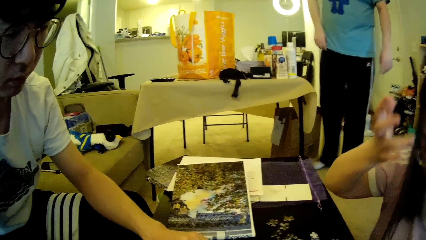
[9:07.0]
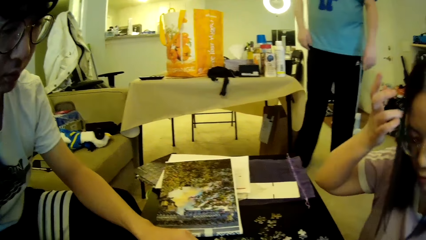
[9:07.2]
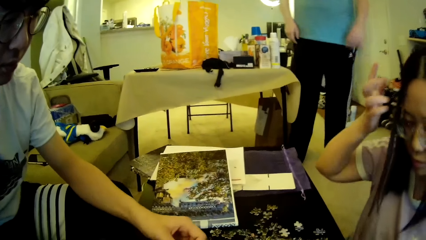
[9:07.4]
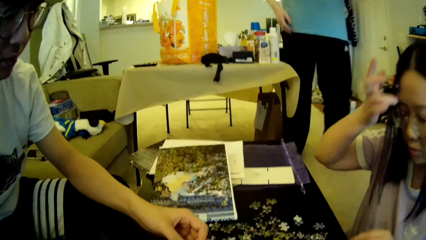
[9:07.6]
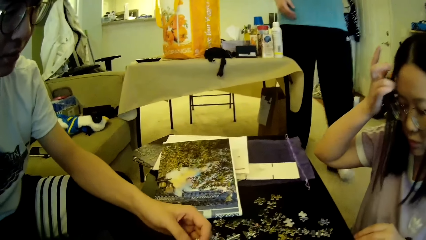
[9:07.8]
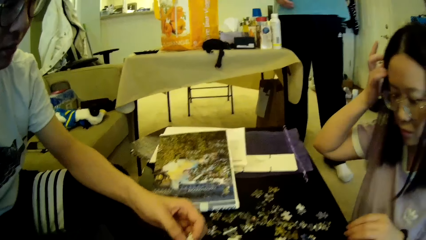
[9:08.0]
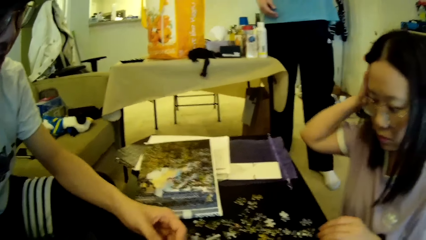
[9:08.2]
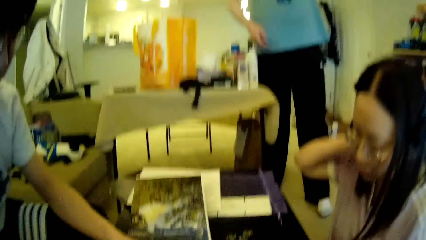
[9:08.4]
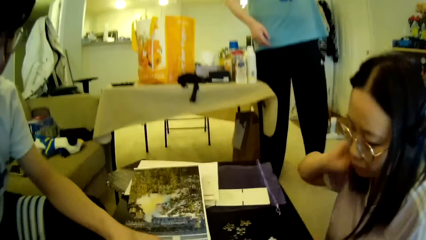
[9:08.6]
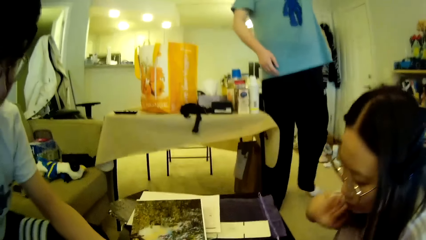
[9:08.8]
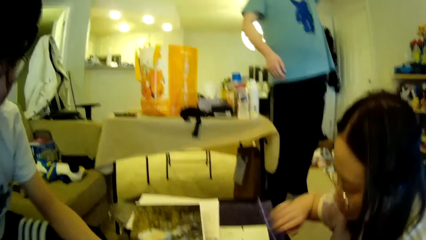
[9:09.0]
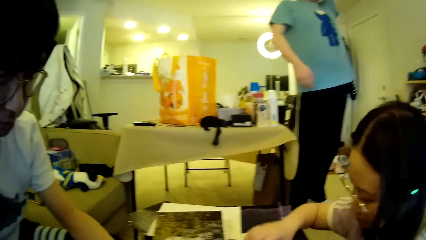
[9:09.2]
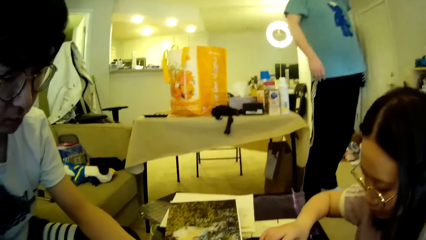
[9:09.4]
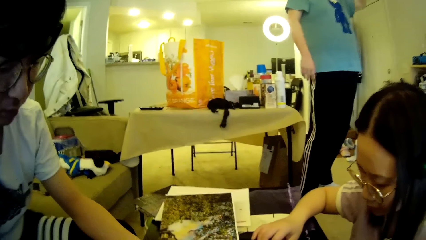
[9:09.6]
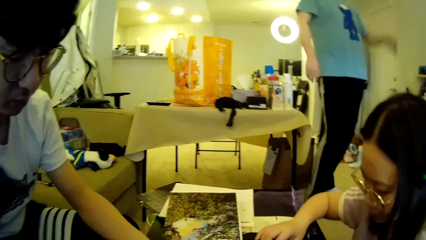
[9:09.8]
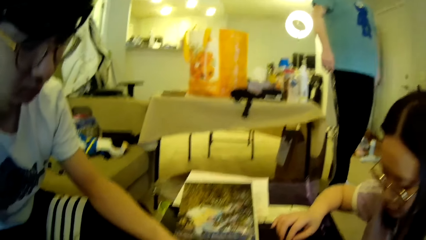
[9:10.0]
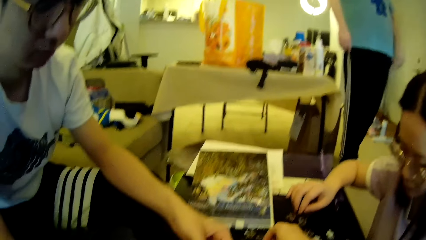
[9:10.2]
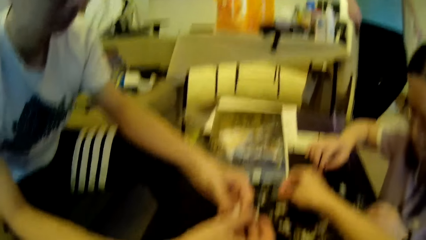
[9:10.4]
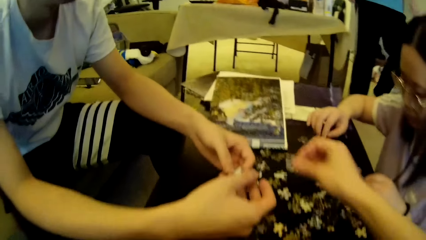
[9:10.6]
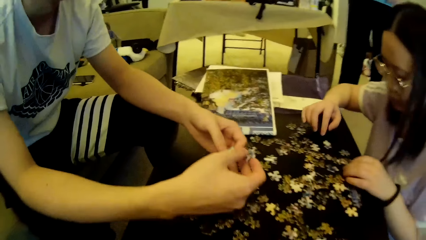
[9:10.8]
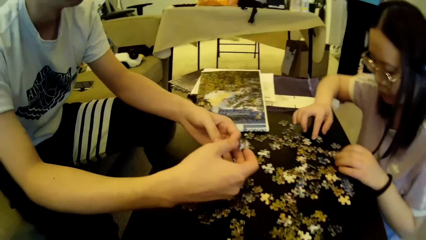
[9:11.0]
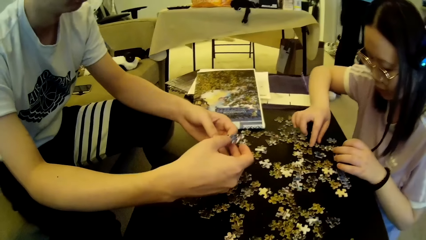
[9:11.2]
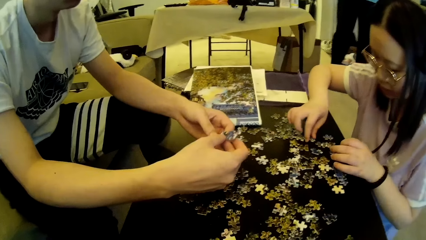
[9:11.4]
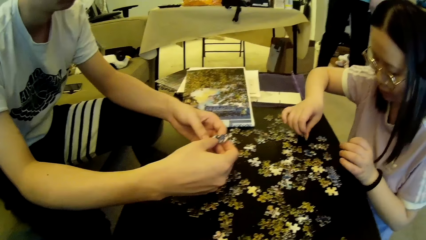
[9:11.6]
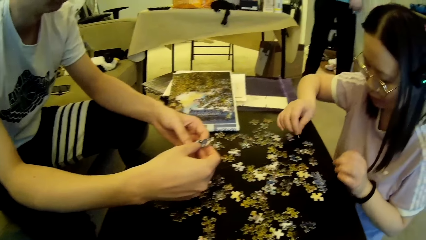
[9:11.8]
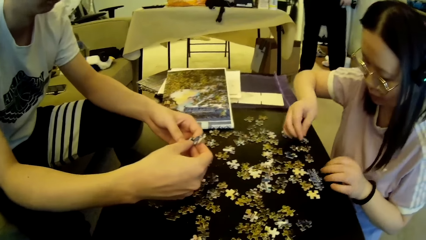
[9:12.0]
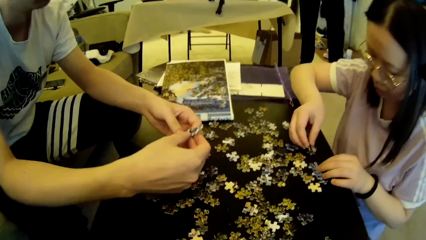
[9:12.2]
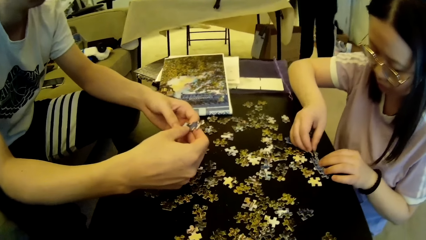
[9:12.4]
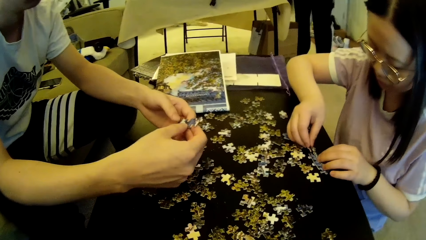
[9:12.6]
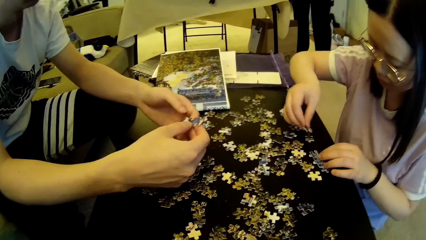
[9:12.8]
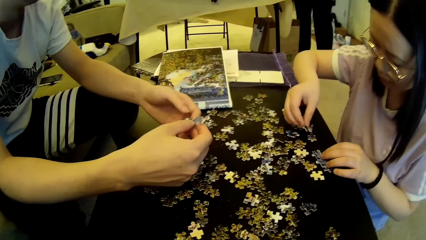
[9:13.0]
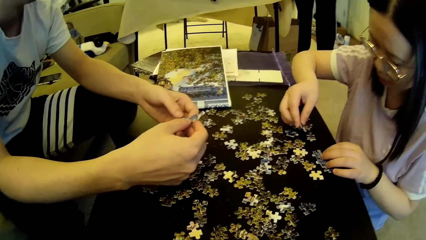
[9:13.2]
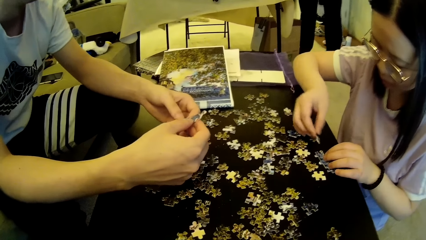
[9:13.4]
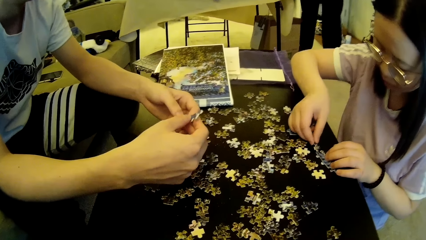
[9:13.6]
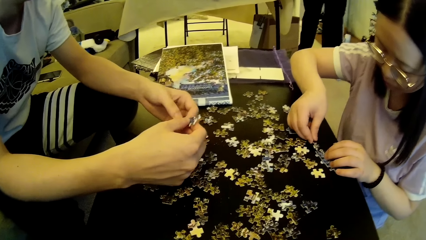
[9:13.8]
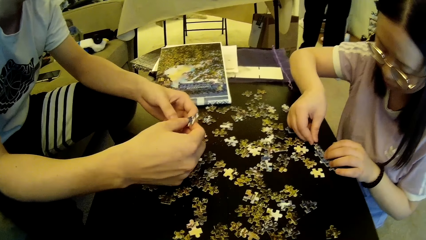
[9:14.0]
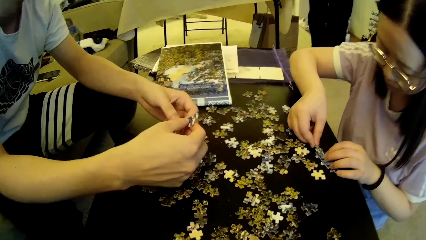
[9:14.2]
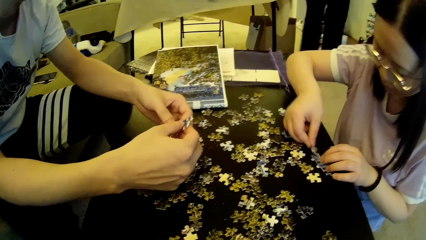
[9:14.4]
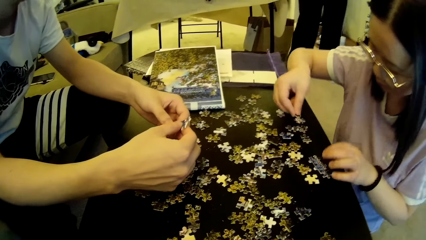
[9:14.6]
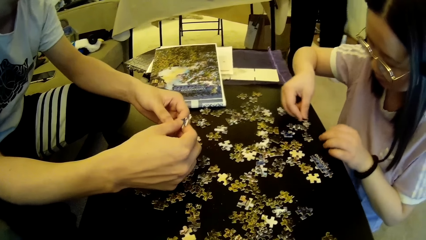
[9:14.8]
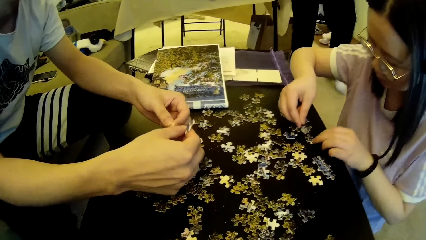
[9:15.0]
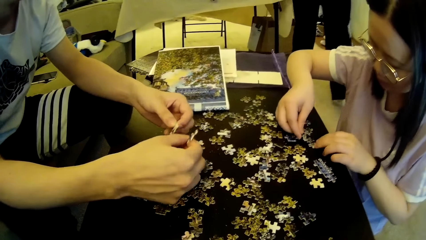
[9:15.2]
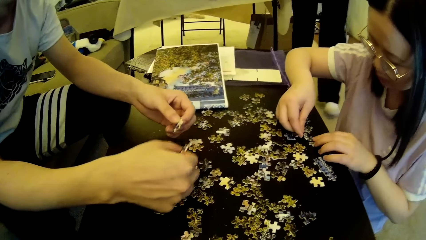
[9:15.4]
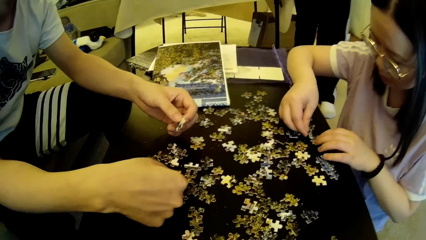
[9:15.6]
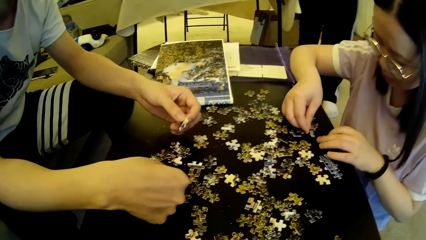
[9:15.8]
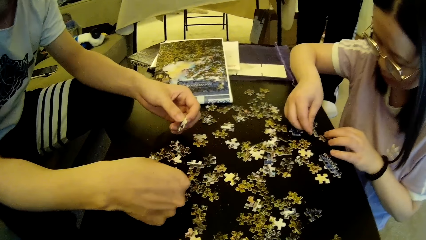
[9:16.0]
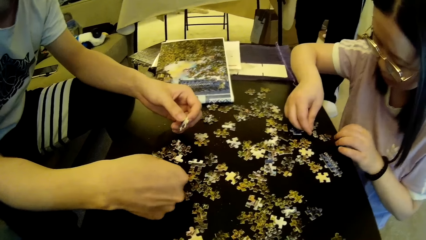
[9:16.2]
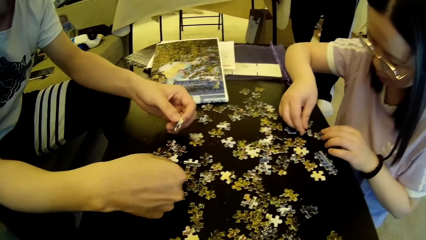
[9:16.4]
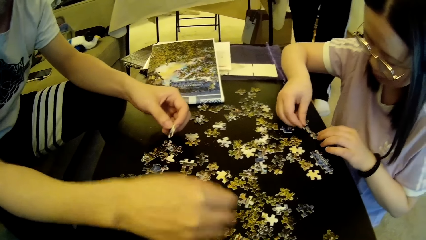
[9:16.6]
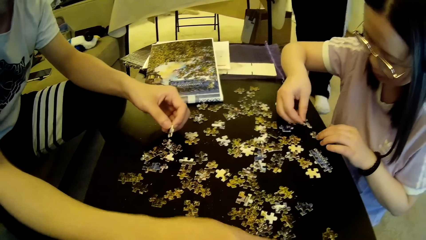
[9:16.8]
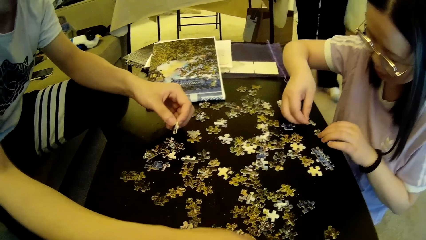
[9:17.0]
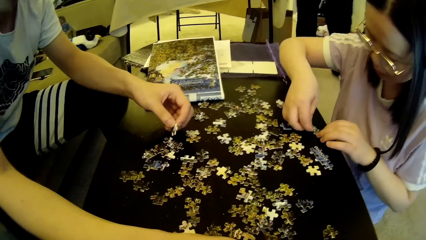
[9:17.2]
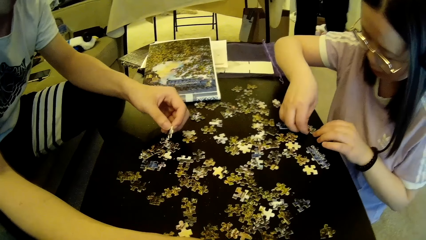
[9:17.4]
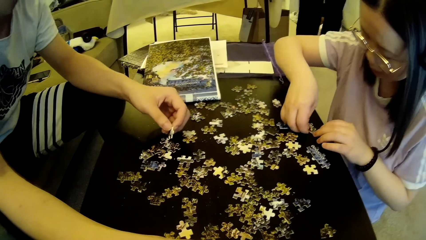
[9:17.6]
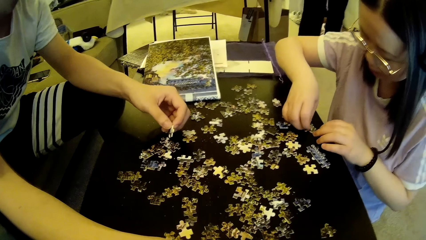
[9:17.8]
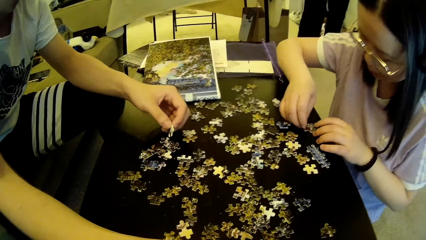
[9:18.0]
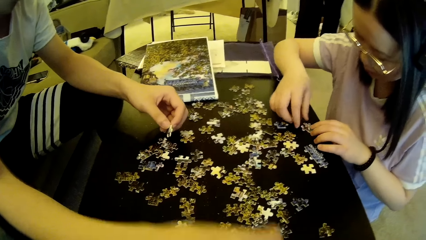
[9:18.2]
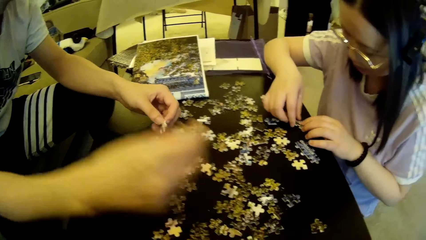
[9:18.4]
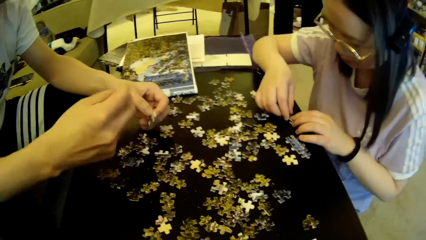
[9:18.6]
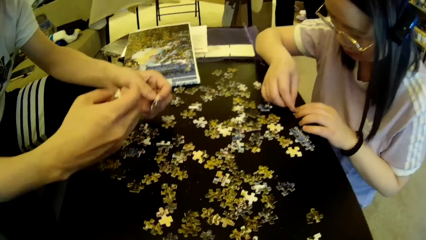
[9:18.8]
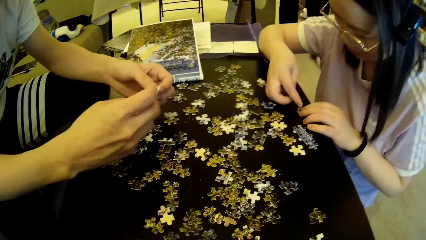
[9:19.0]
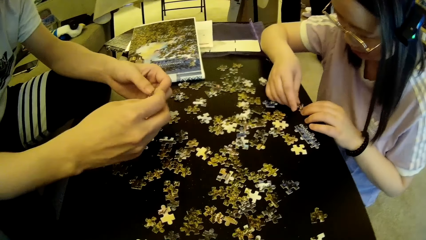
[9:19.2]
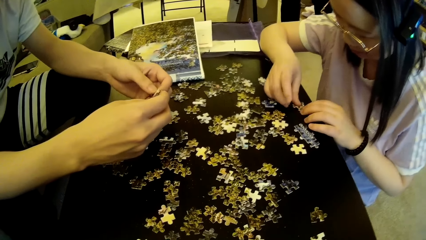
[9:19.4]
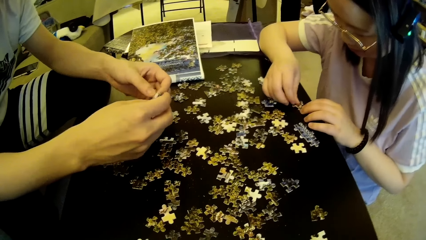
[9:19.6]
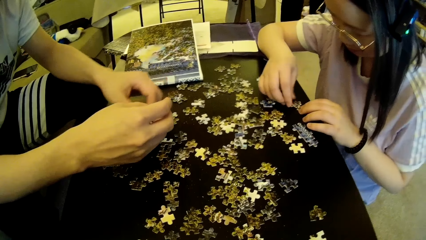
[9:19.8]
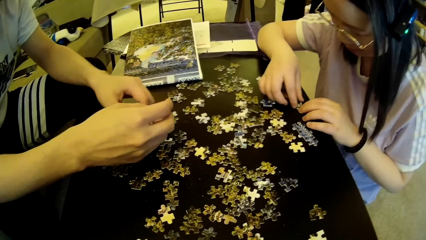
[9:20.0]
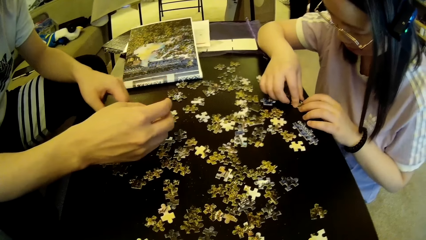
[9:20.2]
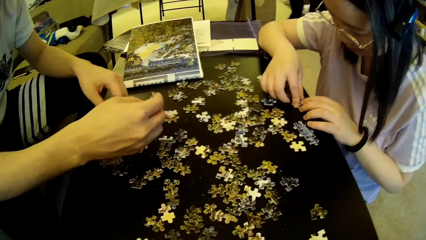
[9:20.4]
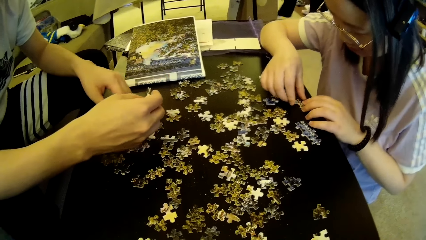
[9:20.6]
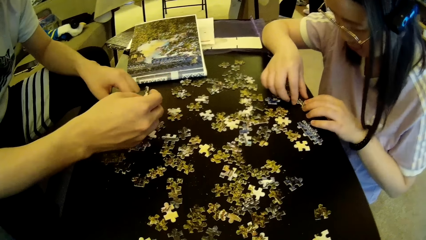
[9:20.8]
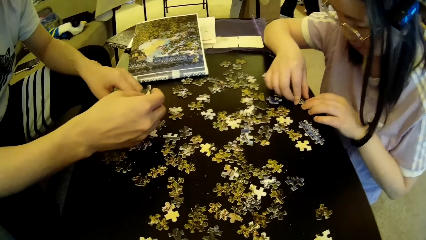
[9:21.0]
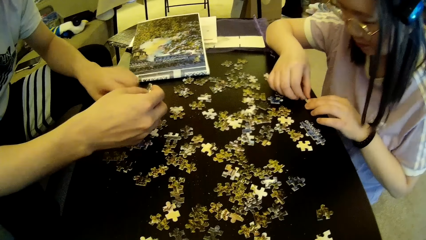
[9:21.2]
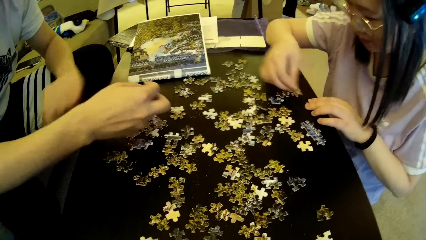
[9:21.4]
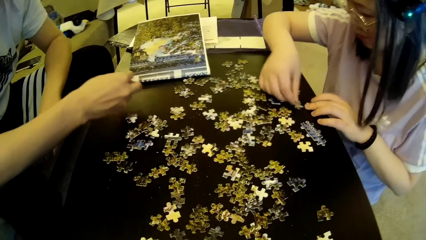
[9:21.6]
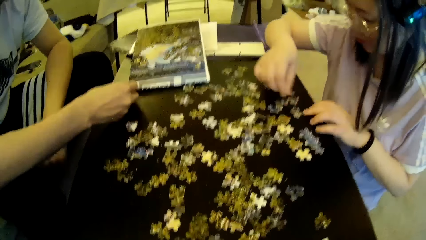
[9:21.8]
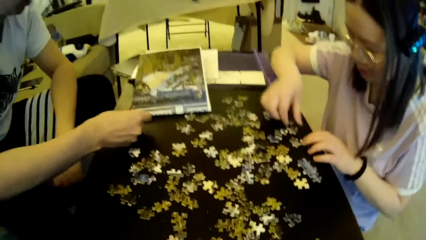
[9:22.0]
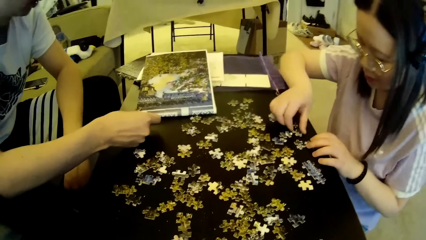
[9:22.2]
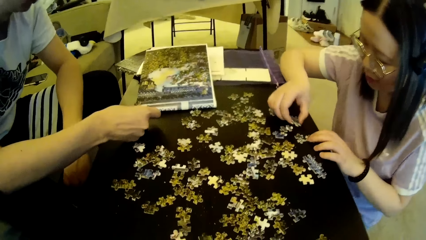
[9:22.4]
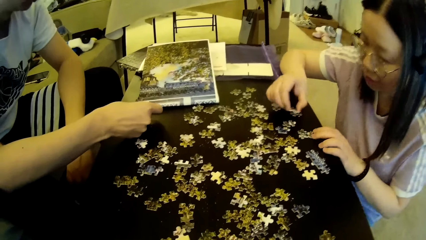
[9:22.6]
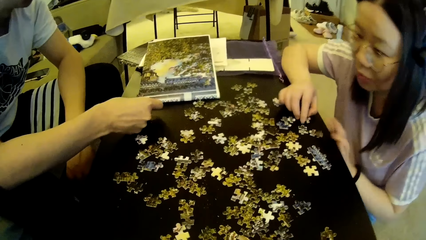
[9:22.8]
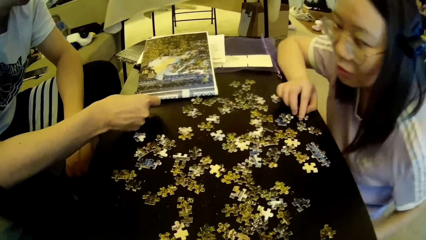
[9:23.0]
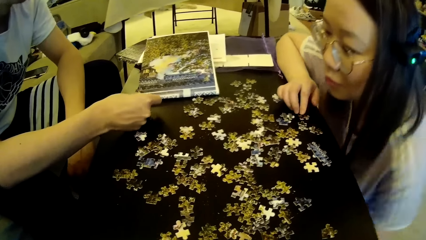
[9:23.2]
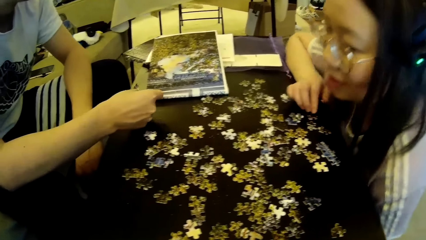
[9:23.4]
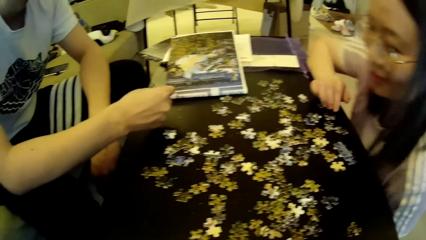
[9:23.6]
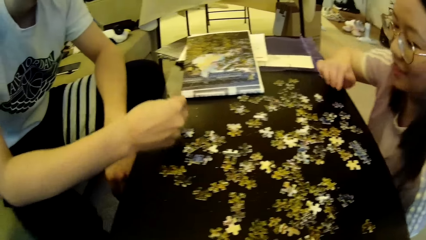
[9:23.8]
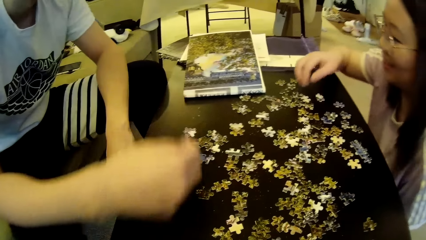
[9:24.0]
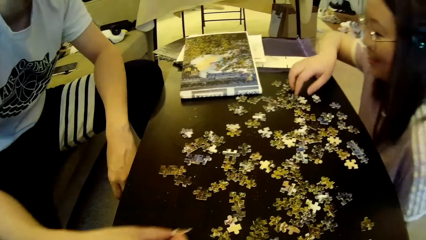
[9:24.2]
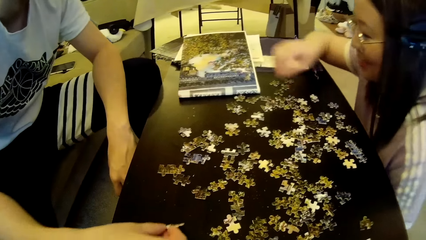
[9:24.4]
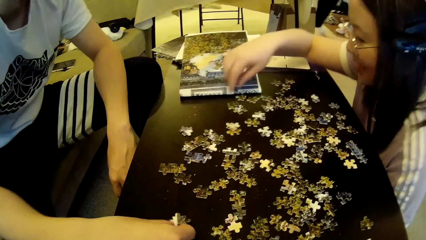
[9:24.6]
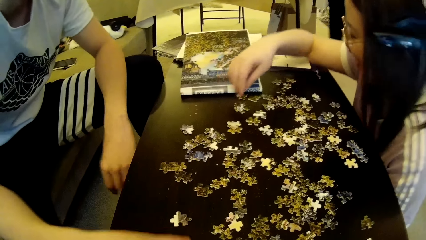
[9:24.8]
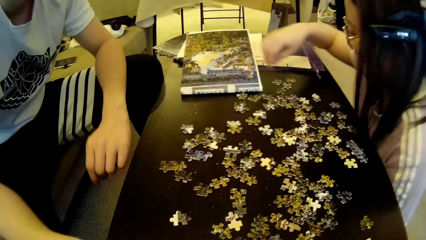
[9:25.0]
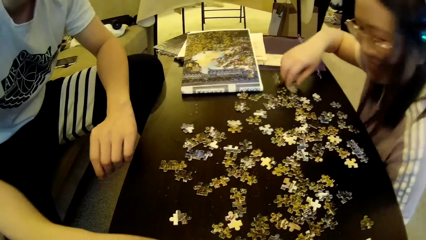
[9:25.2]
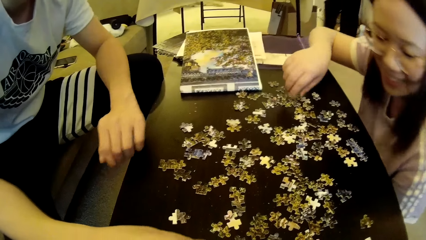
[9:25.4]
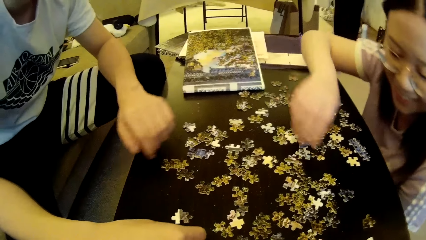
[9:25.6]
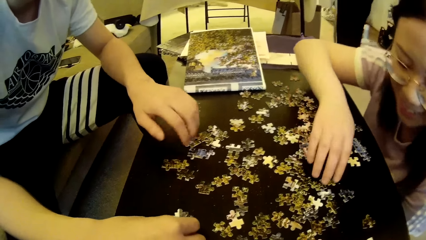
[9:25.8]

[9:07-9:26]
A lady touches the hair. A man moves the hand. The lady adjusts puzzle pieces on the table. The camera wearer moves the hand. They pick a puzzle piece on the table. Another man adjusts puzzle pieces in the hands. The lady fixes the model pieces, picks a puzzle piece on the table and forms a puzzle pattern on the table. The first man steps forward. A woman adjusts a puzzle pattern on the table. A third man stretches a hand towards the table. The woman forms a puzzle pattern on the table. The third man picks up the model piece. The lady looks at the model pieces. The third man adjusts puzzle pieces in the hands. The woman drops a puzzle piece on the table. The lady moves the model pieces. The woman picks a puzzle piece on the table and adjusts the left hand. The third man moves the model piece. The woman adjusts puzzle pieces on the table. The third man drops a puzzle piece on the table. The lady moves the model pieces.
